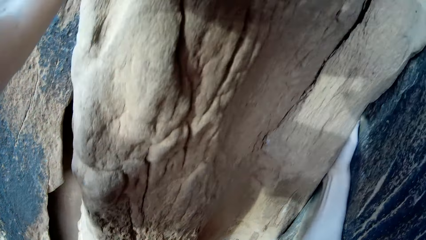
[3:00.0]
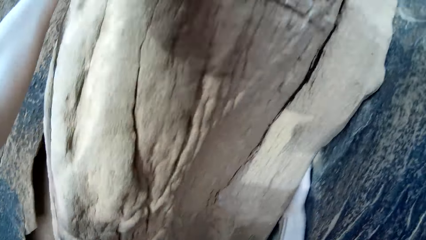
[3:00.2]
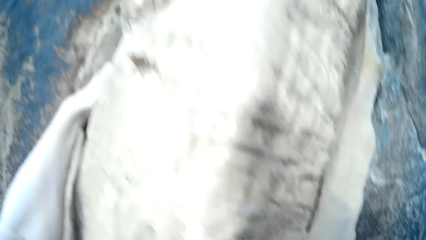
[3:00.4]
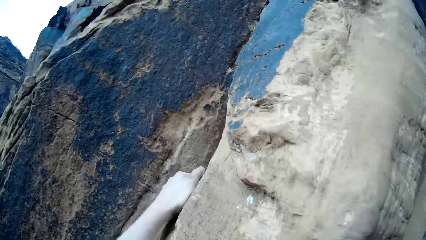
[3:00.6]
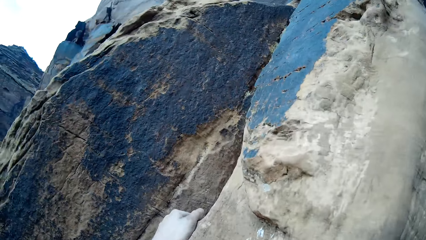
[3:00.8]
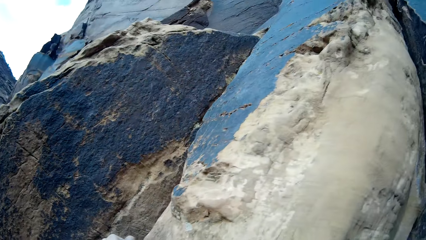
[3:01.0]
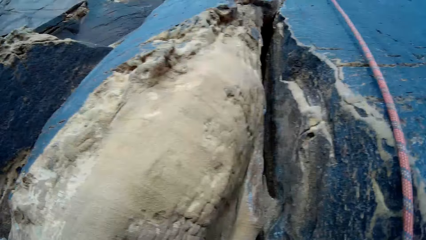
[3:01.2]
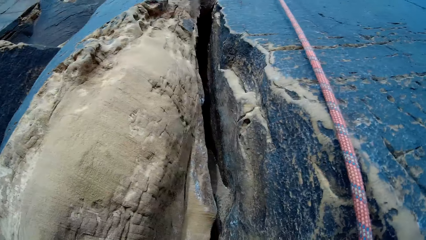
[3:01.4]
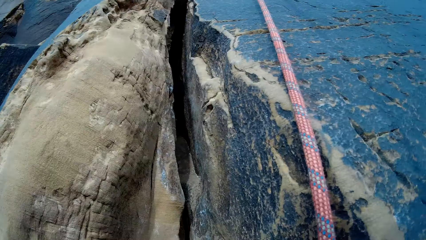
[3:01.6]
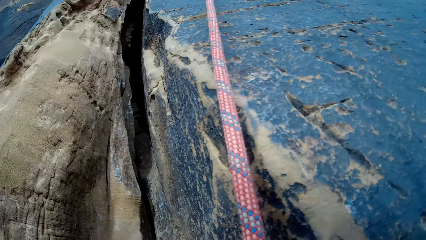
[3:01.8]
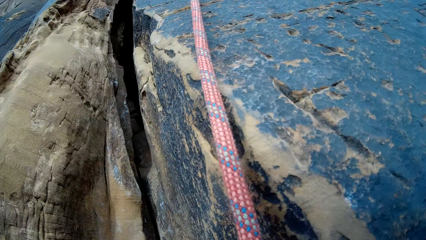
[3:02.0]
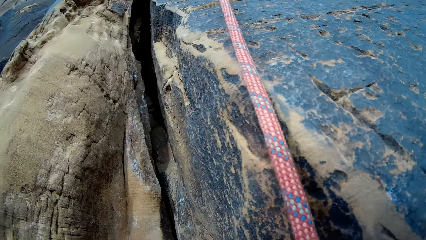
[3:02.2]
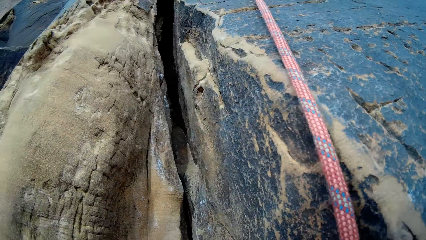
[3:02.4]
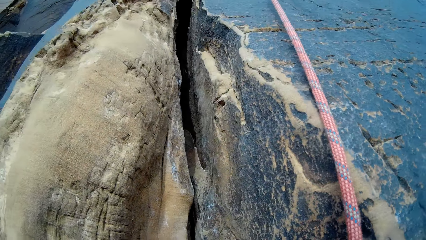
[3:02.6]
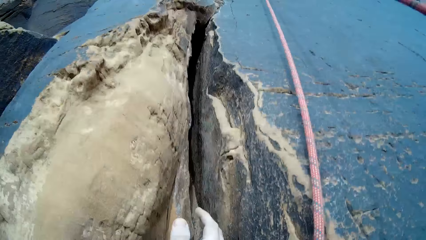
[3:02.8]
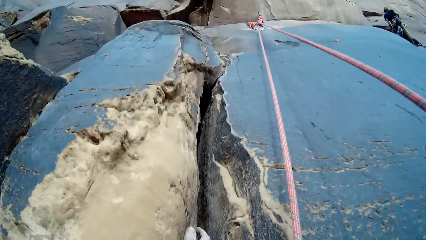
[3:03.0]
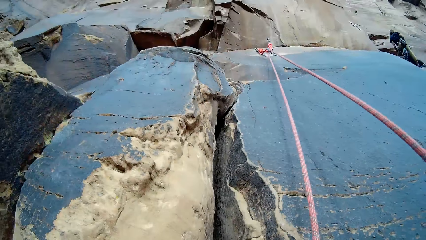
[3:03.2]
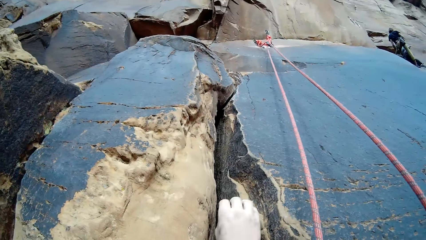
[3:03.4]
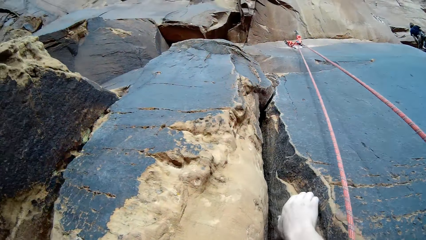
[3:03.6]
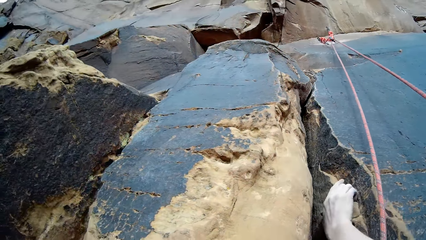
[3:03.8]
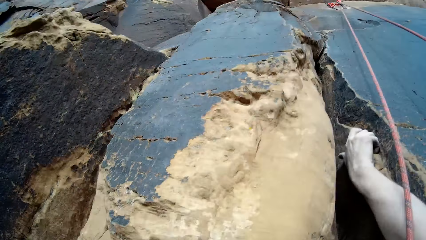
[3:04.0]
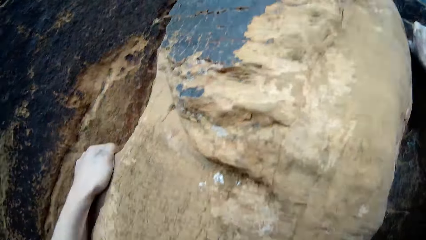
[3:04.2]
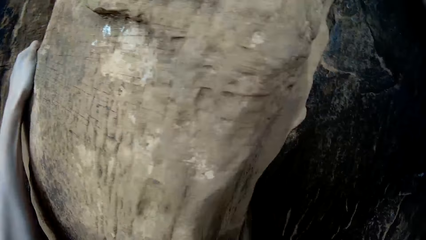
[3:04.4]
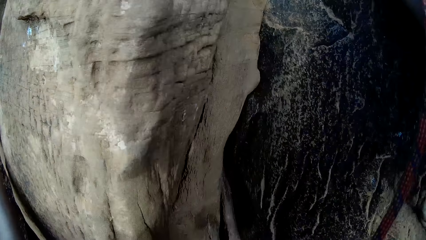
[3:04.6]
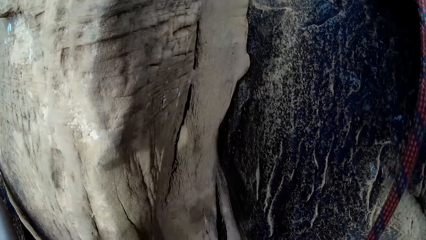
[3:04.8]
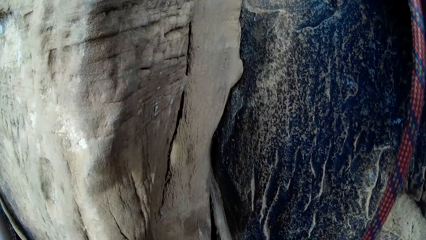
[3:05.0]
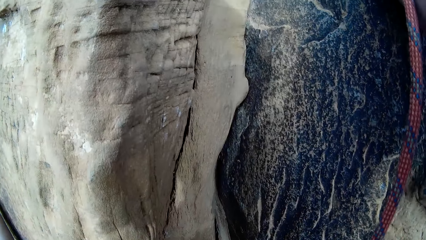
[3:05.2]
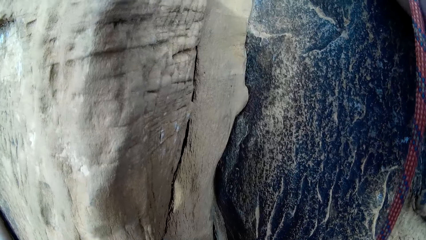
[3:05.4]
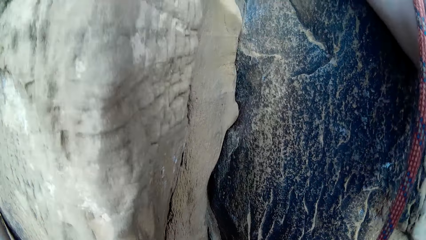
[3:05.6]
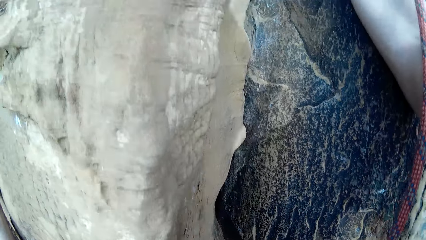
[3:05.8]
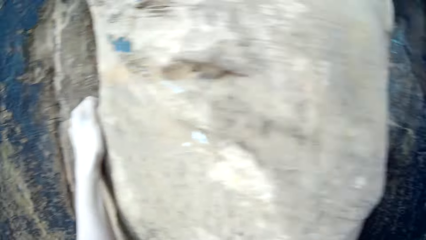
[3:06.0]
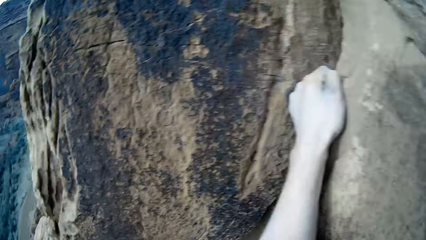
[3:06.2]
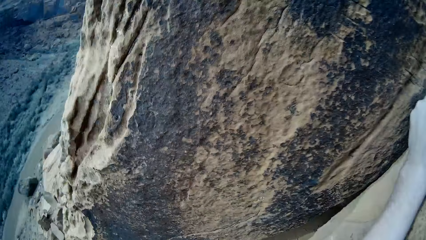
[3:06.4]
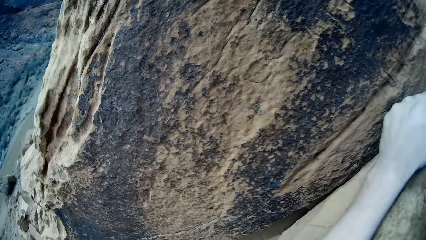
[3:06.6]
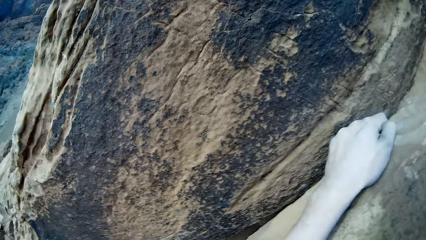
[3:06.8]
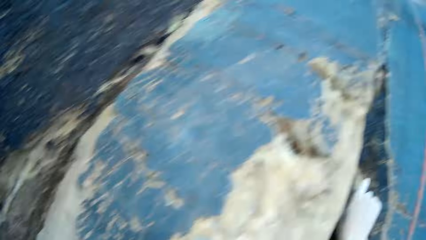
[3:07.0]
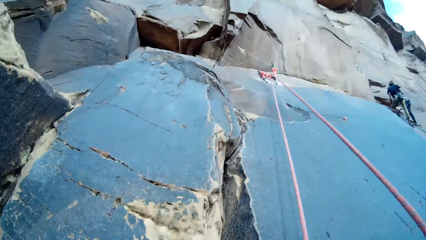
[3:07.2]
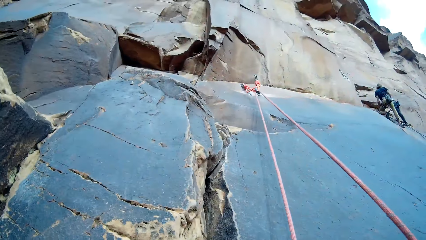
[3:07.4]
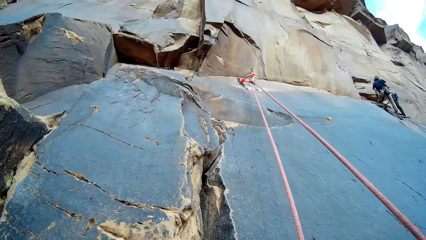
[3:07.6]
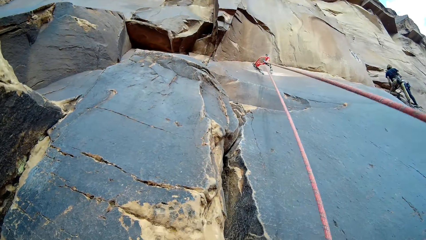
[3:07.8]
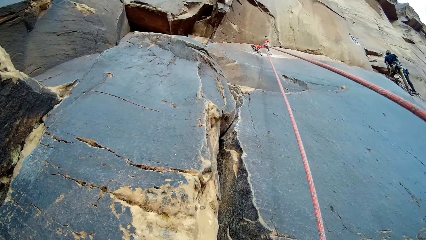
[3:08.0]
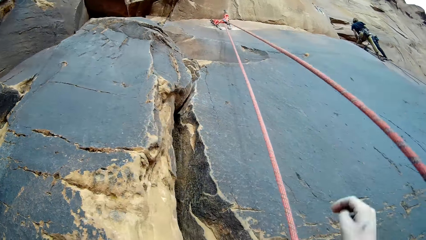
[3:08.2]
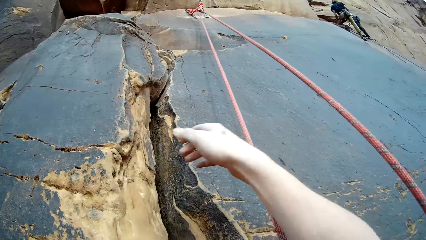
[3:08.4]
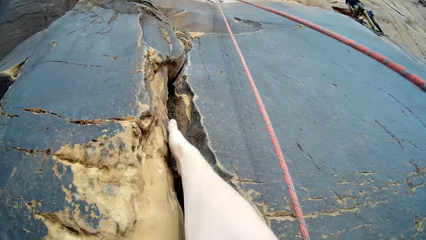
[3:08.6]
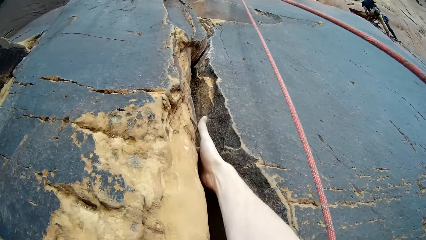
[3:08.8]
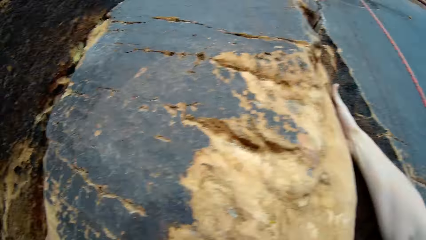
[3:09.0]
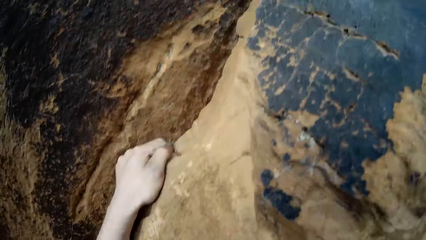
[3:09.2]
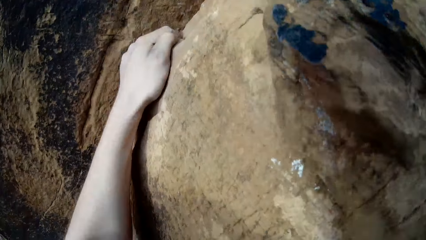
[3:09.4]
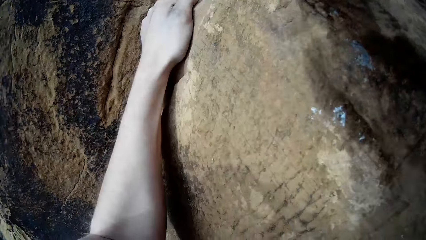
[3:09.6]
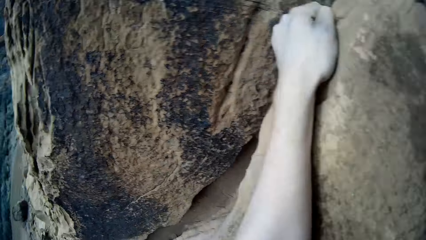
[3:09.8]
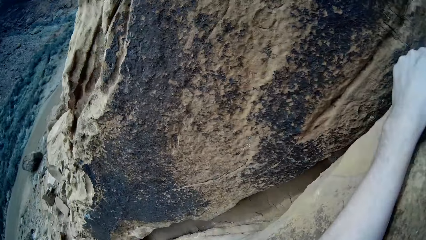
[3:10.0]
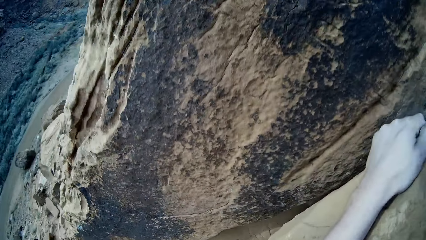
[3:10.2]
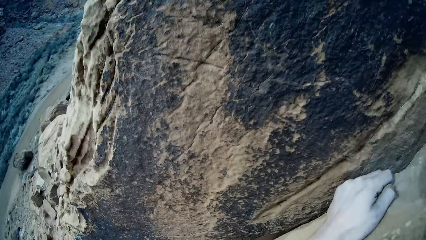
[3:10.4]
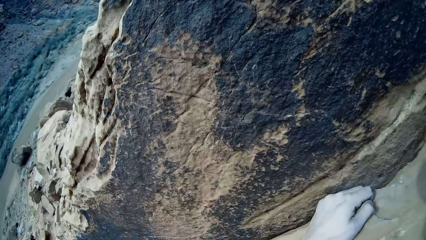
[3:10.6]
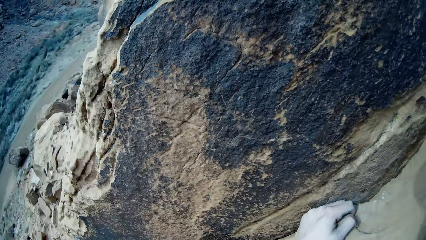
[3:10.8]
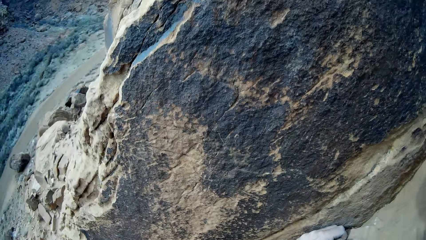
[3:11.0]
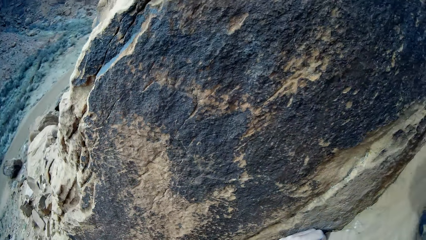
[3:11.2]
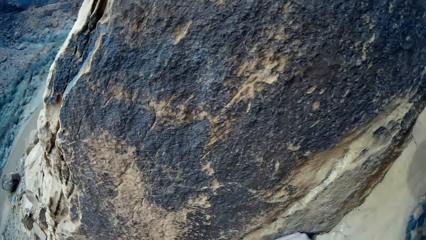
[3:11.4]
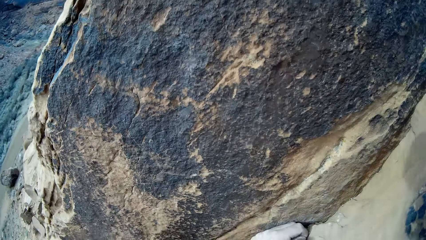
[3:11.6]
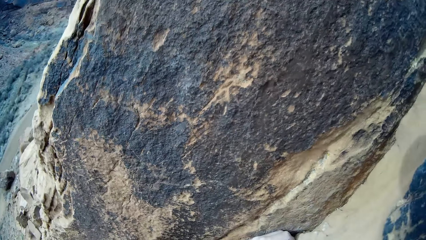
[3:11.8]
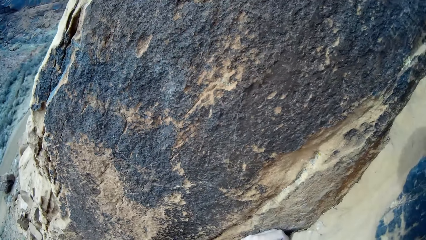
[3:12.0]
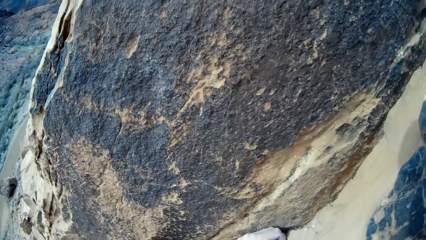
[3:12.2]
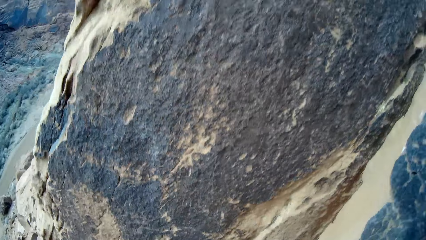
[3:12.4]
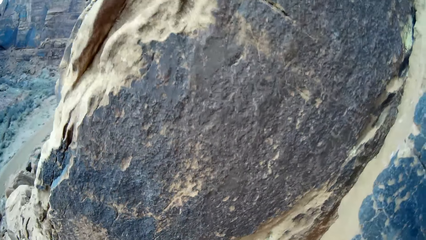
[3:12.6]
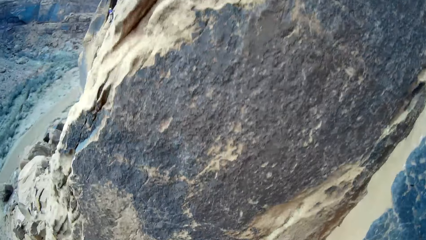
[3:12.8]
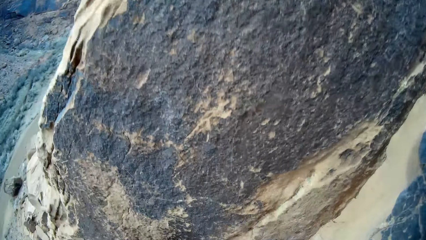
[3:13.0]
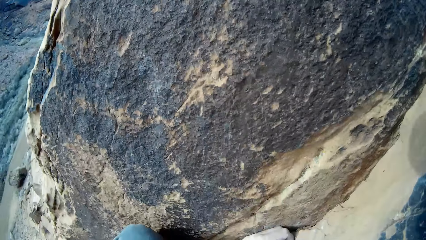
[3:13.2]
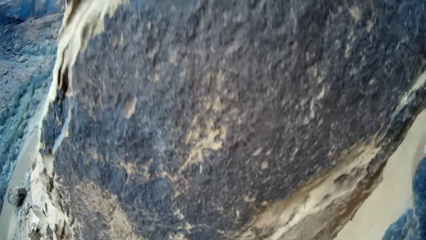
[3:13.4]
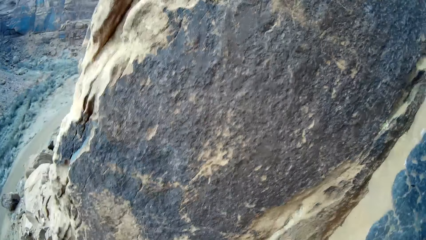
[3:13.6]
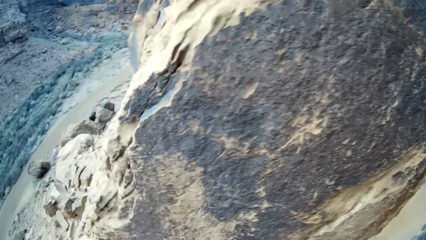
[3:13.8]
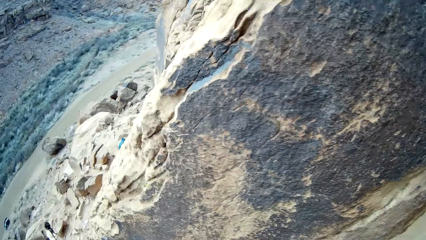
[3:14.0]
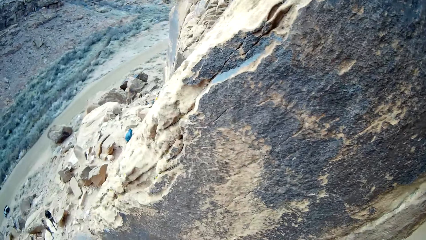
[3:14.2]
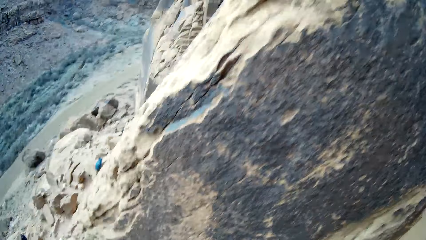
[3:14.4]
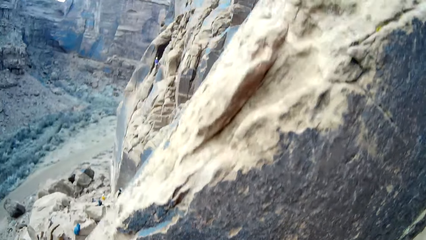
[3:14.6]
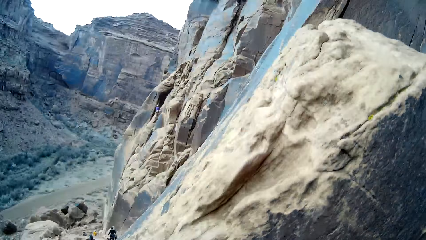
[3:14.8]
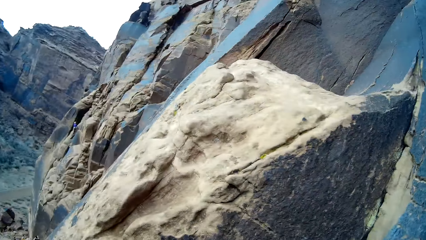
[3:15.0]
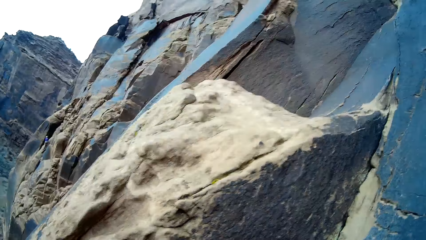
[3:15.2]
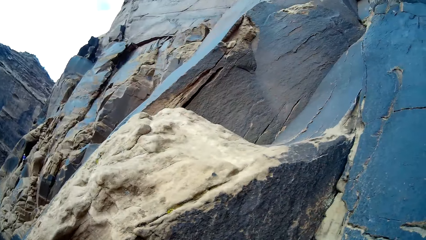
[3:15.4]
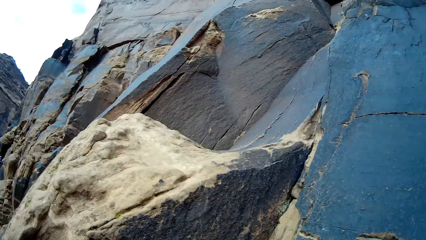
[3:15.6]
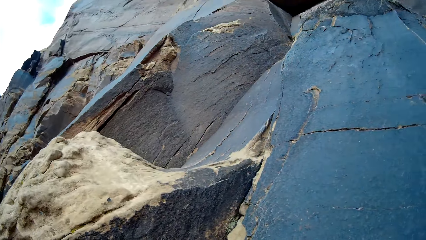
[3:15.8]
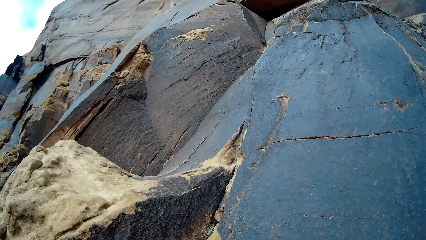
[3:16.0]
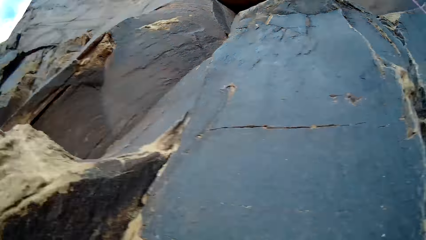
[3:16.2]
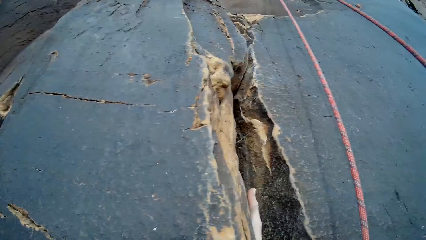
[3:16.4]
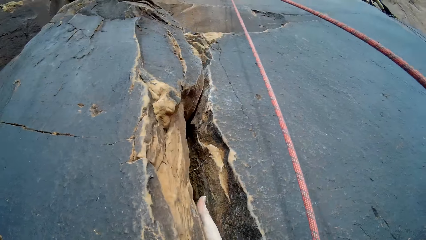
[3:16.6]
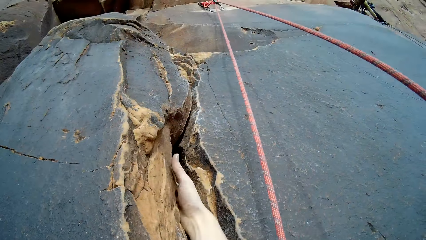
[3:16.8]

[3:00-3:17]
The camera wearer climbs the rock.
